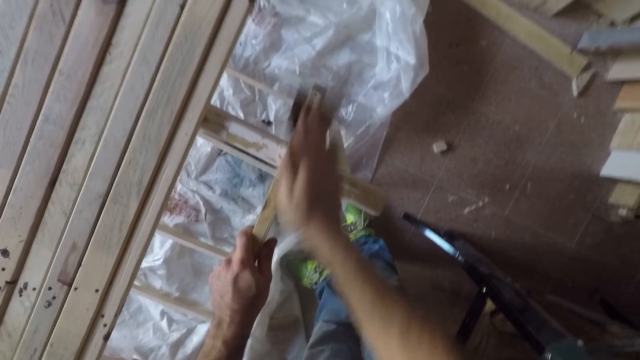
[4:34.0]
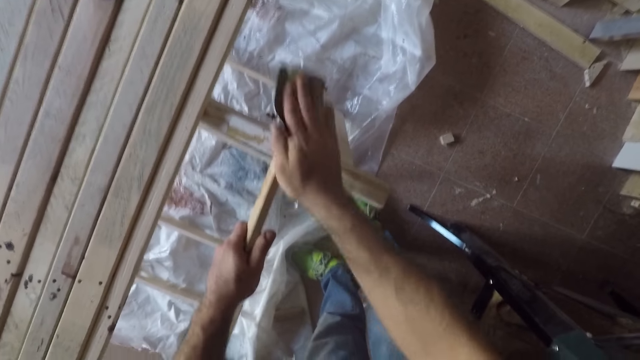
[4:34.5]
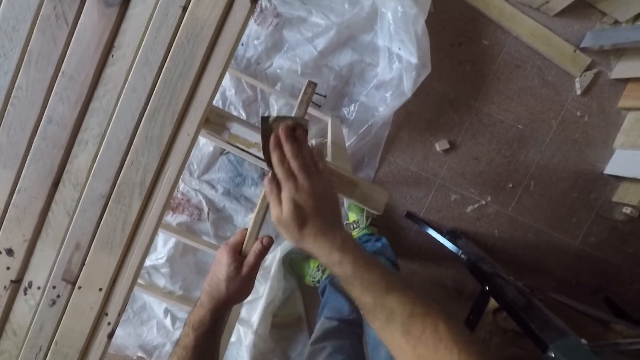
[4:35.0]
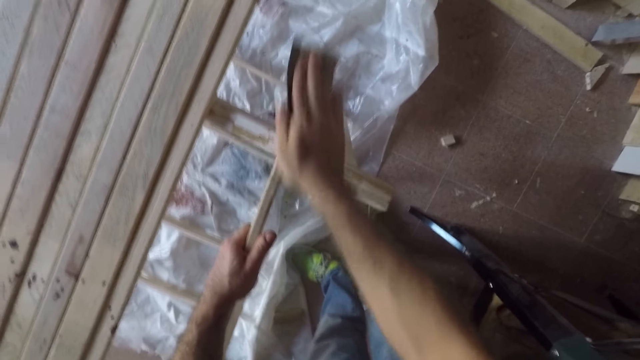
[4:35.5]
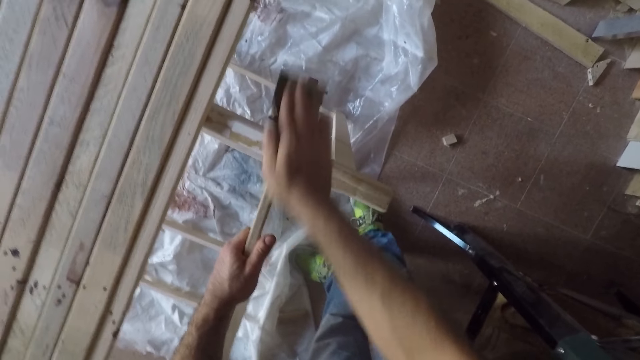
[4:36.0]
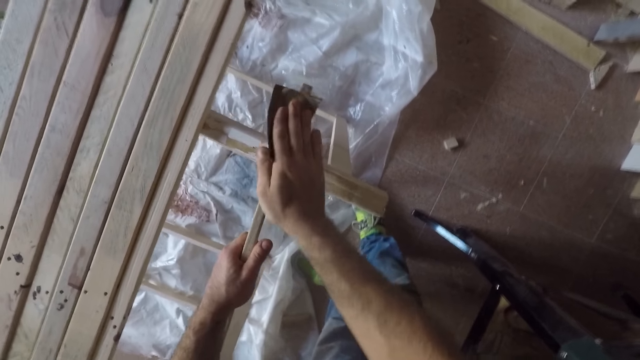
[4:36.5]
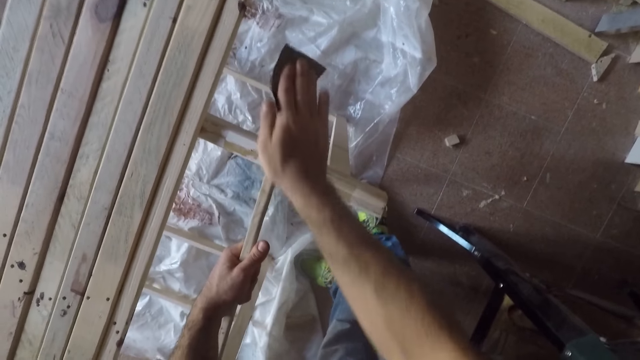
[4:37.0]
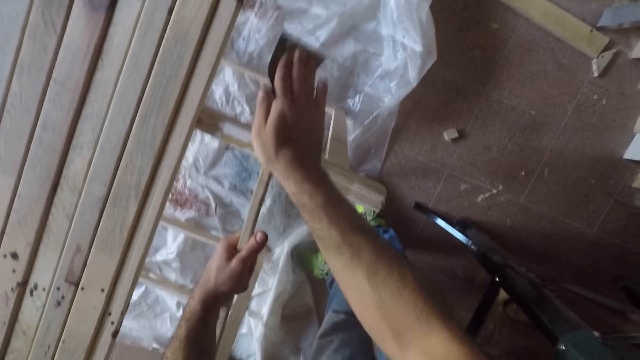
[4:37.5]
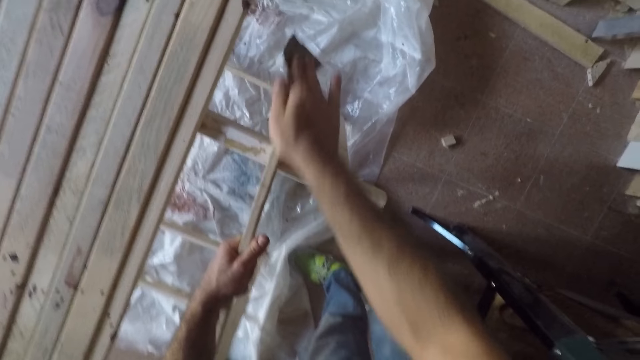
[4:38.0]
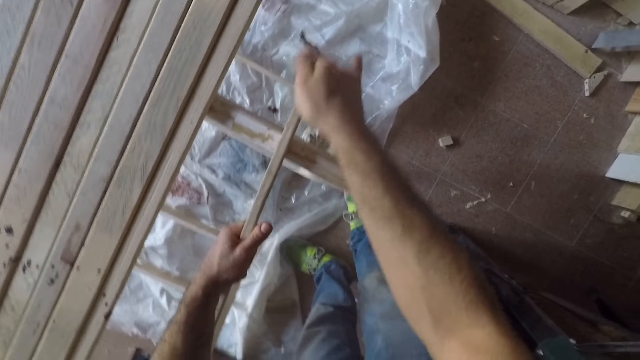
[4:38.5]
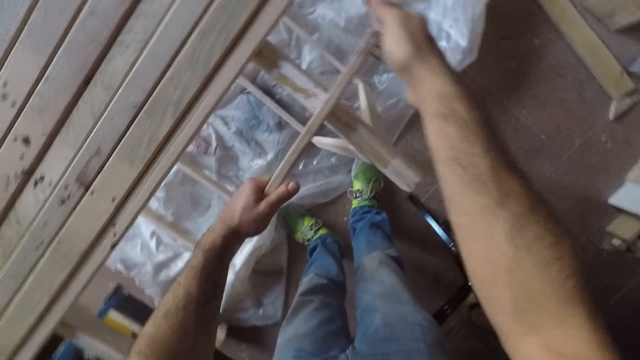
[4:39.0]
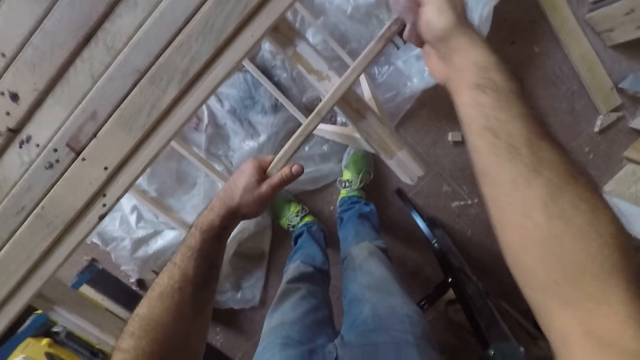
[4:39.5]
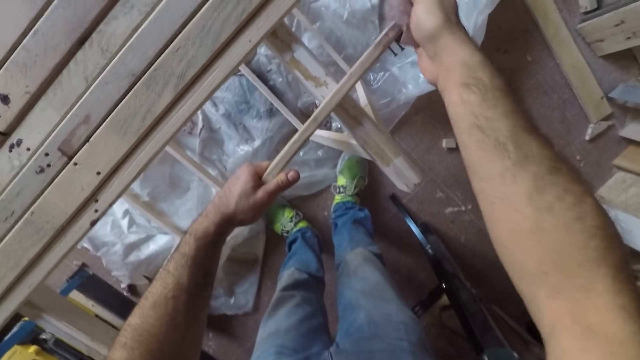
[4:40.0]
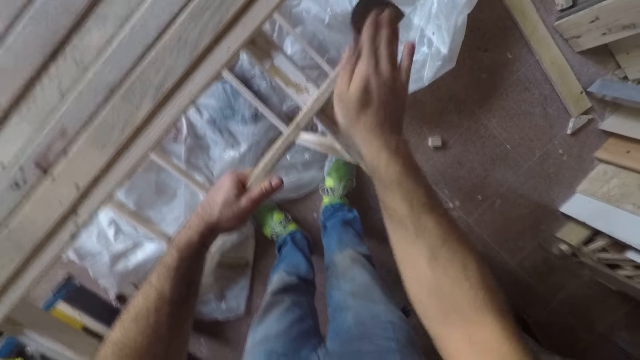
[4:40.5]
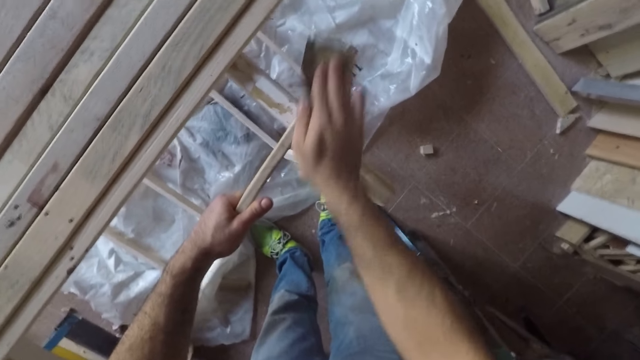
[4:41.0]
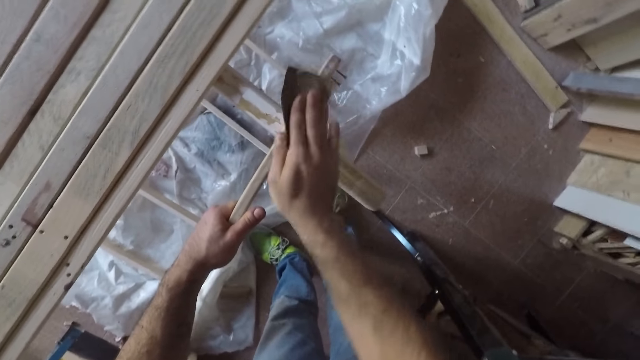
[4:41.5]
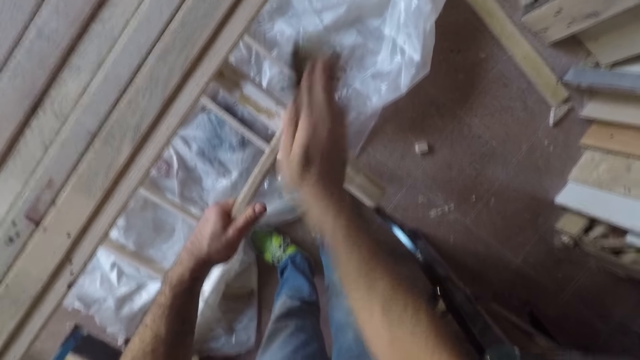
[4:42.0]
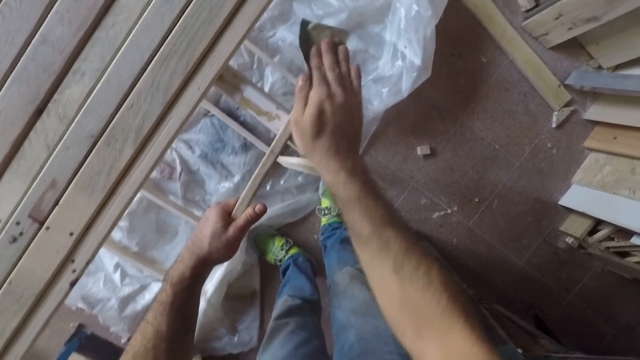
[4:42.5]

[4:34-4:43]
The camera wearer turns the long wooden stick or piece of wood to the side. He scrubs the piece of wood with a sandpaper.

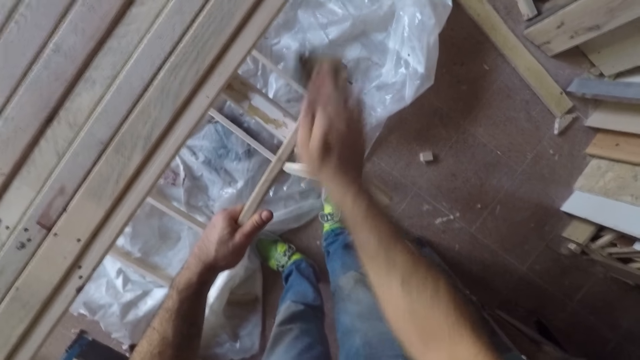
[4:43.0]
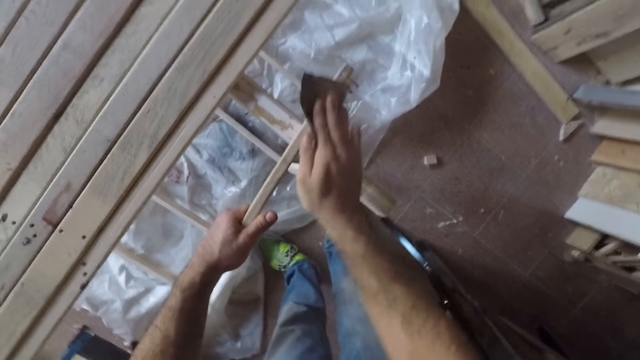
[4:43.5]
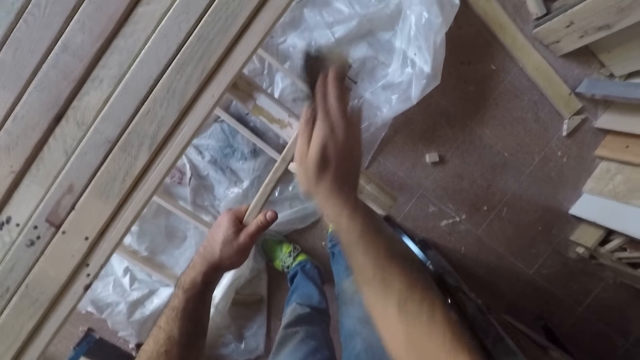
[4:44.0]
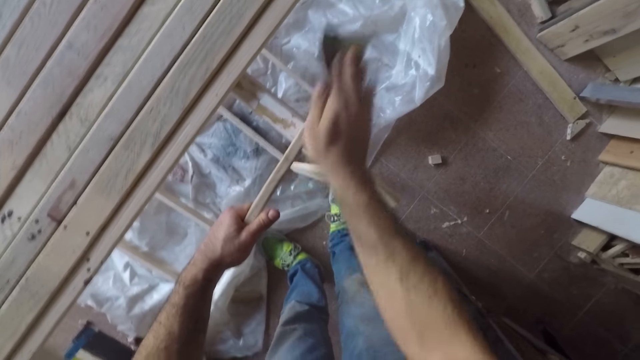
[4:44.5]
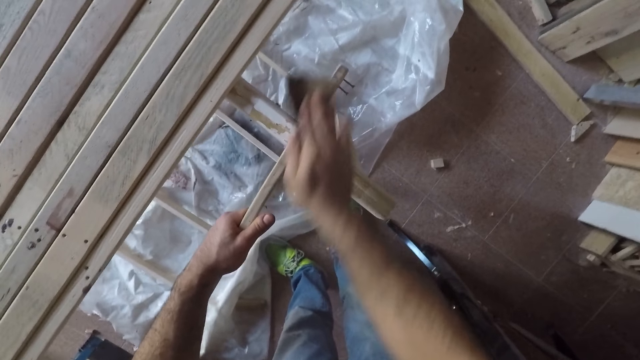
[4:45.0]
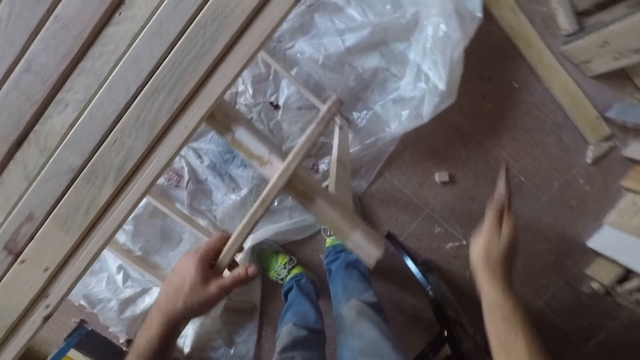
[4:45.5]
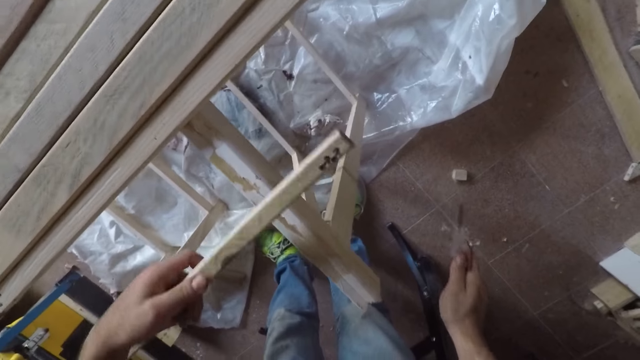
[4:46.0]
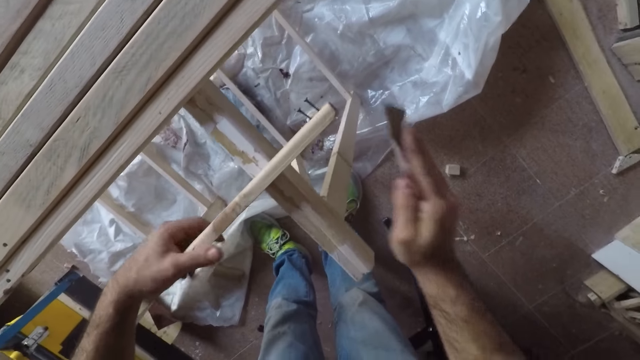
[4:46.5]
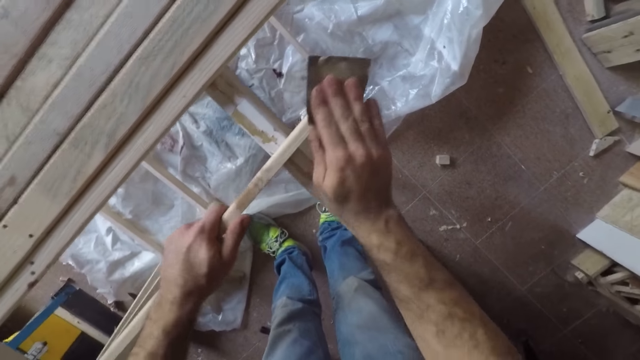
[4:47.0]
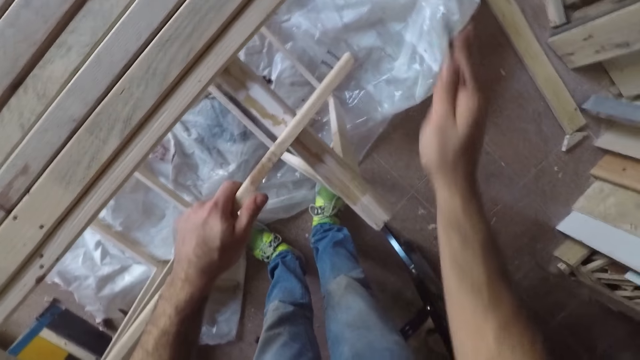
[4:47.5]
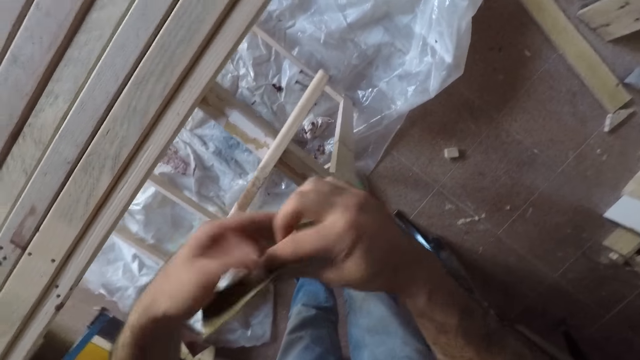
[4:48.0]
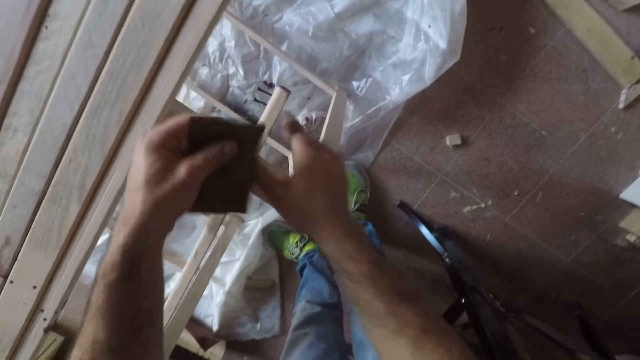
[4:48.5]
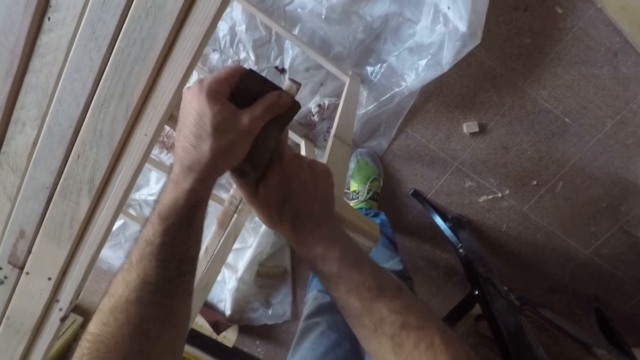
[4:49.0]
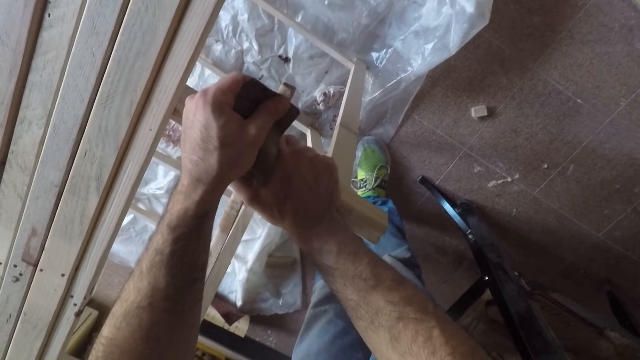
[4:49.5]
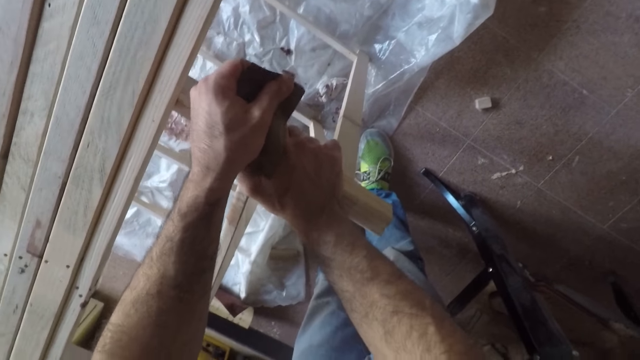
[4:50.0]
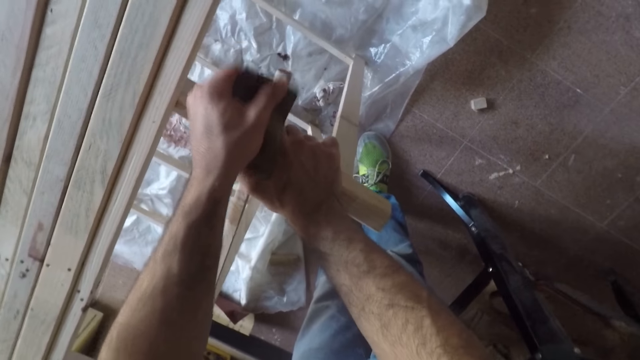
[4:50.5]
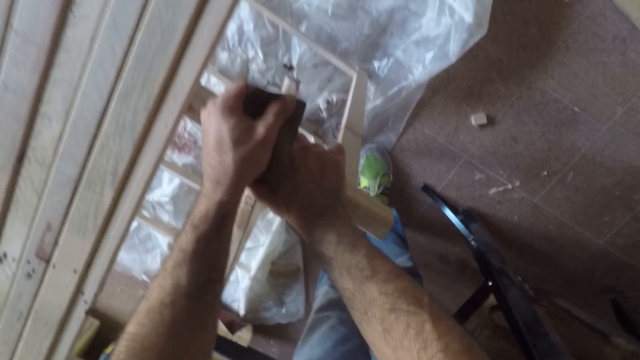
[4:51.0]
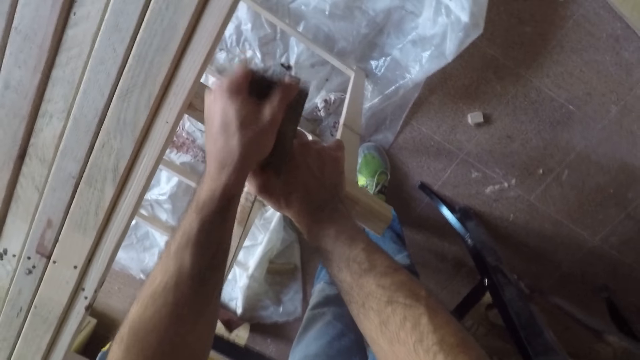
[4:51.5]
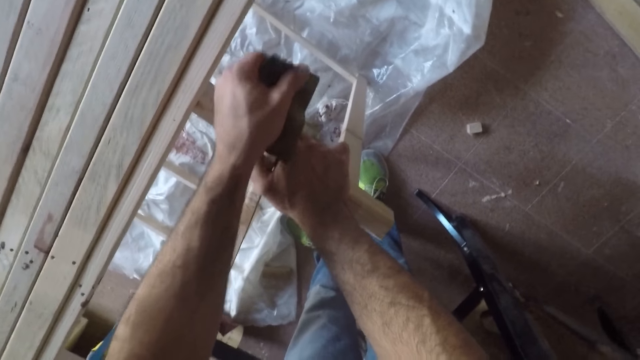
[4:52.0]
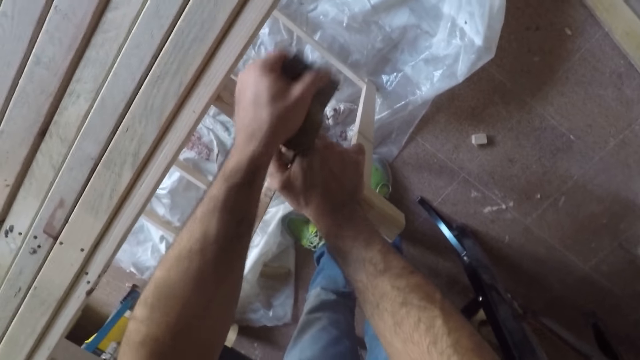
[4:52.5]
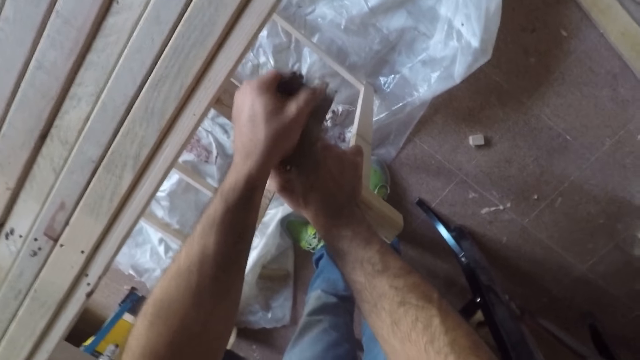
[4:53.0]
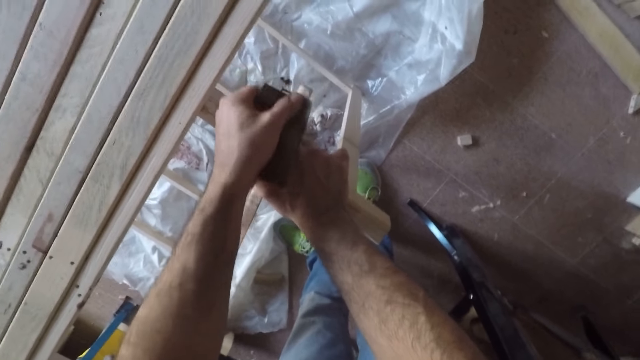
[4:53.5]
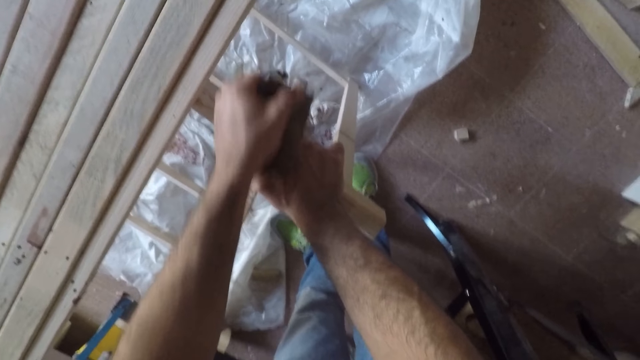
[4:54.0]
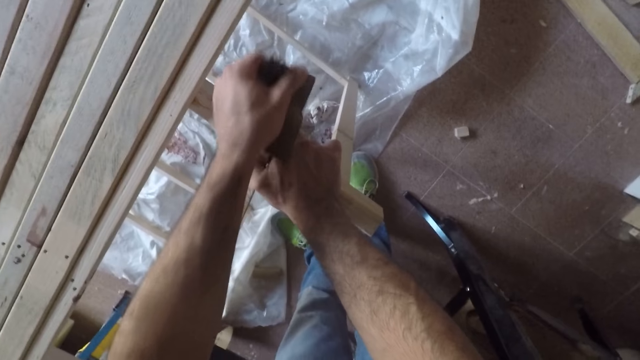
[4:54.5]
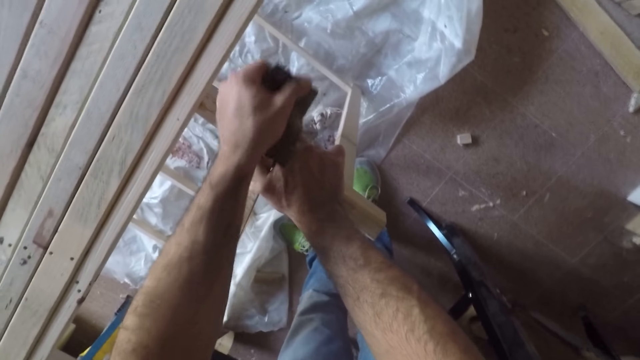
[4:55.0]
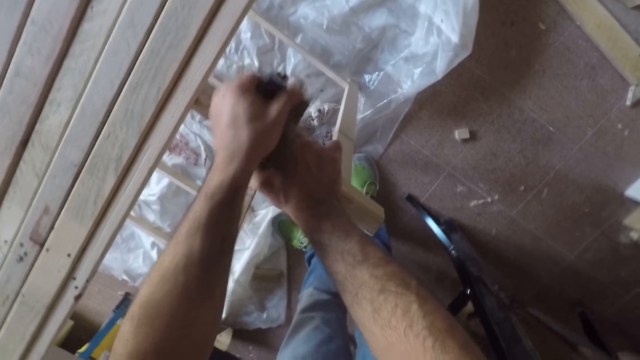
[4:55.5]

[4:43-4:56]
The camera wearer lowers his hand. He turns the long wooden stick or wood to the other side. He files the long wooden stick with the sandpaper. He places his hand on the wood and lets go of the wood. He holds the sandpaper with both his hands. He moves the sandpaper to his left hand. He holds the long wooden stick with his right hand. He files the long wooden stick with the sandpaper.
